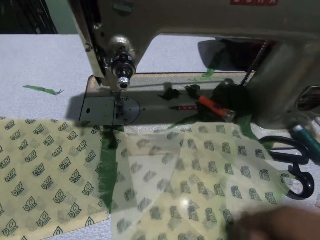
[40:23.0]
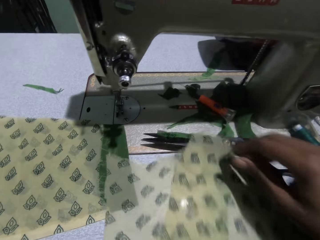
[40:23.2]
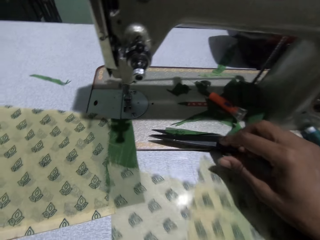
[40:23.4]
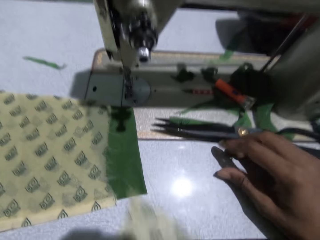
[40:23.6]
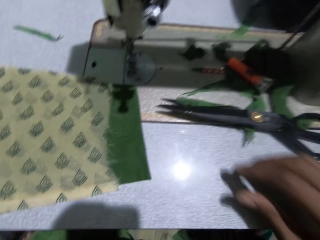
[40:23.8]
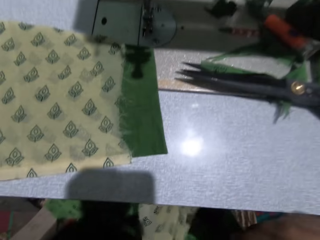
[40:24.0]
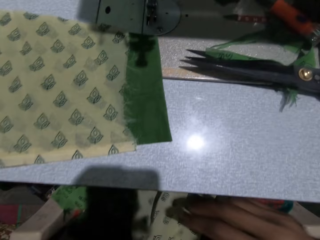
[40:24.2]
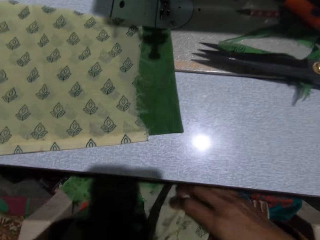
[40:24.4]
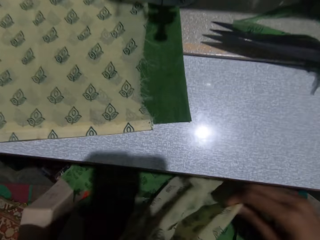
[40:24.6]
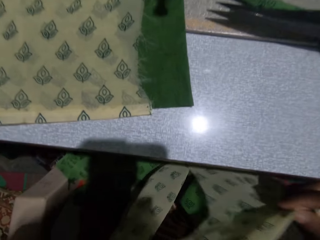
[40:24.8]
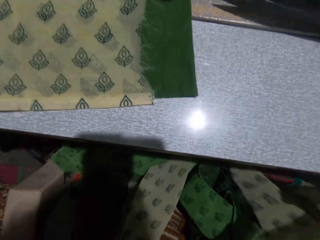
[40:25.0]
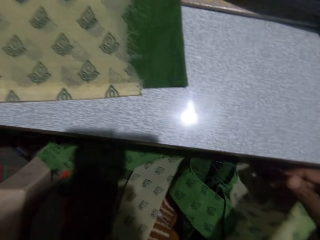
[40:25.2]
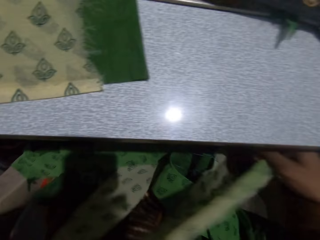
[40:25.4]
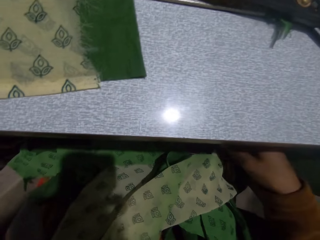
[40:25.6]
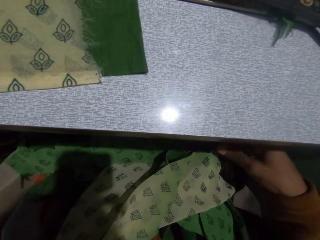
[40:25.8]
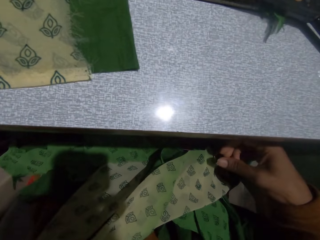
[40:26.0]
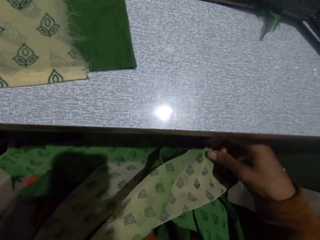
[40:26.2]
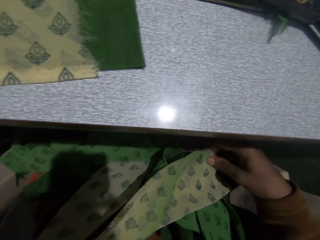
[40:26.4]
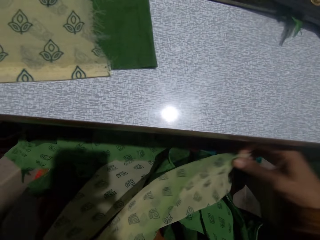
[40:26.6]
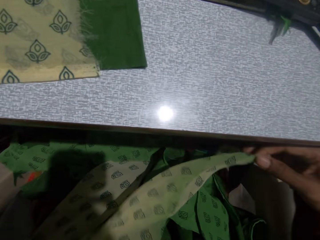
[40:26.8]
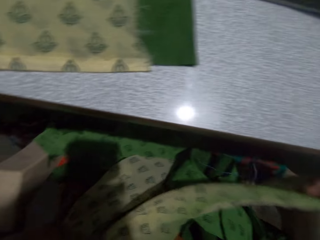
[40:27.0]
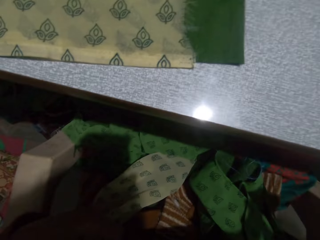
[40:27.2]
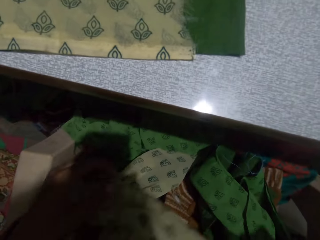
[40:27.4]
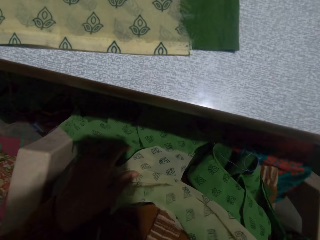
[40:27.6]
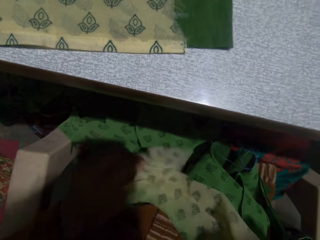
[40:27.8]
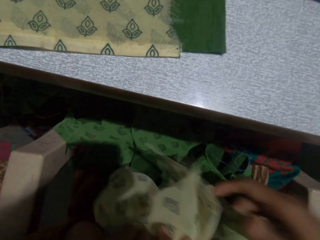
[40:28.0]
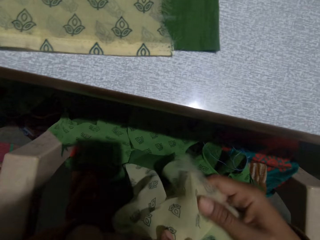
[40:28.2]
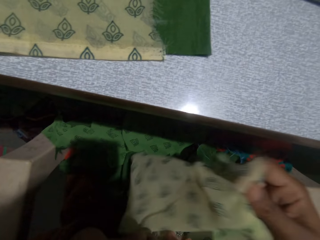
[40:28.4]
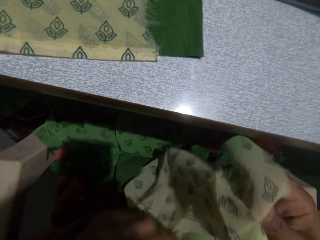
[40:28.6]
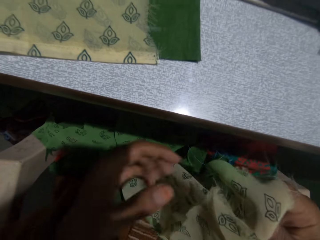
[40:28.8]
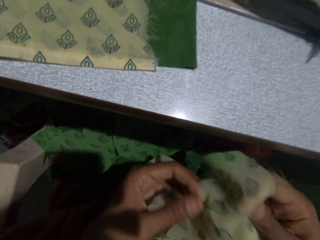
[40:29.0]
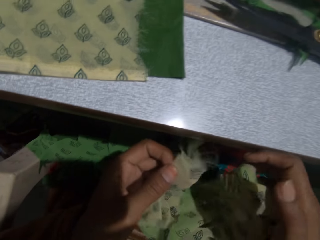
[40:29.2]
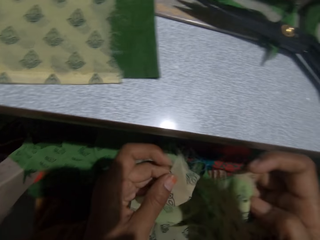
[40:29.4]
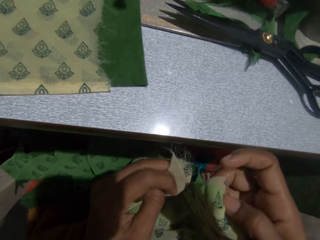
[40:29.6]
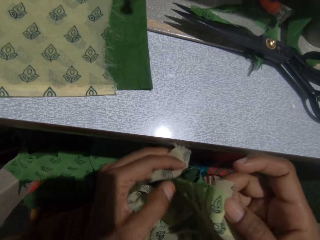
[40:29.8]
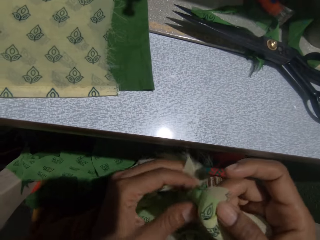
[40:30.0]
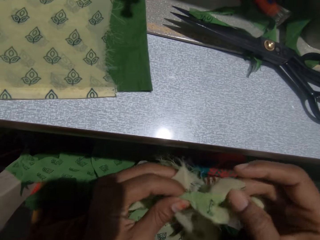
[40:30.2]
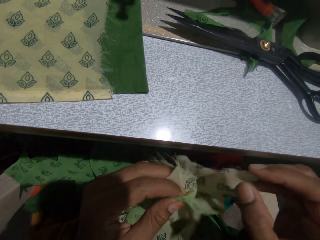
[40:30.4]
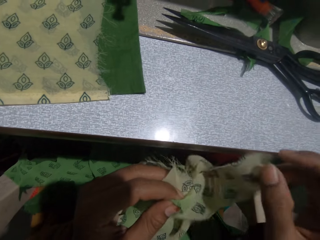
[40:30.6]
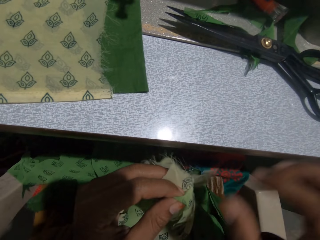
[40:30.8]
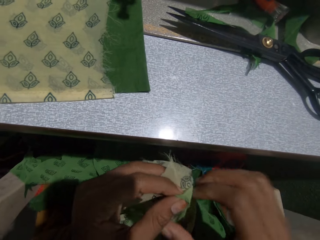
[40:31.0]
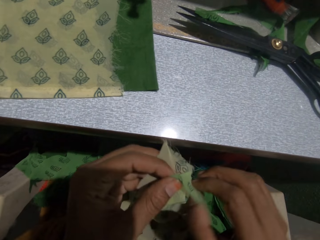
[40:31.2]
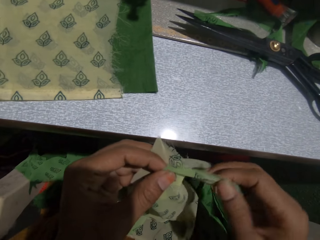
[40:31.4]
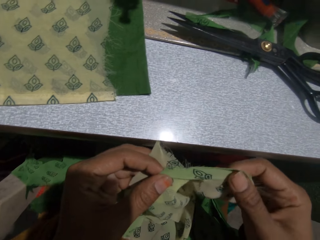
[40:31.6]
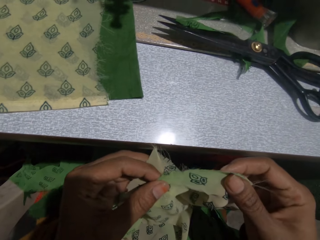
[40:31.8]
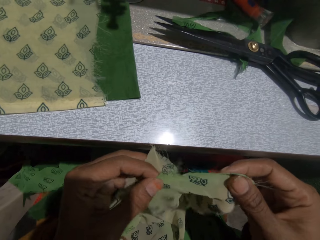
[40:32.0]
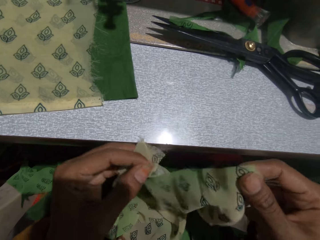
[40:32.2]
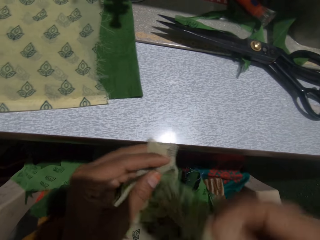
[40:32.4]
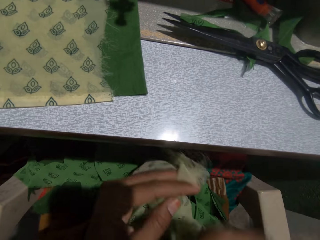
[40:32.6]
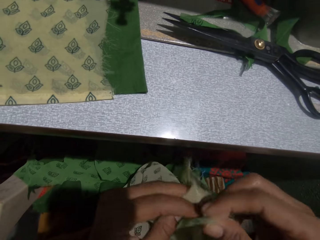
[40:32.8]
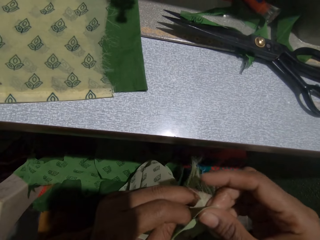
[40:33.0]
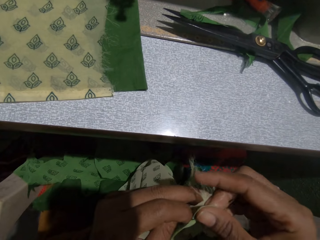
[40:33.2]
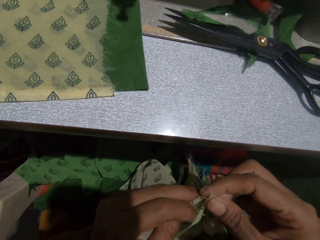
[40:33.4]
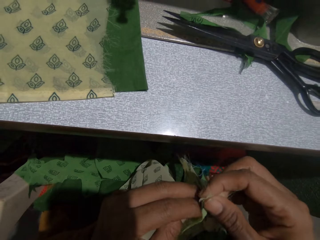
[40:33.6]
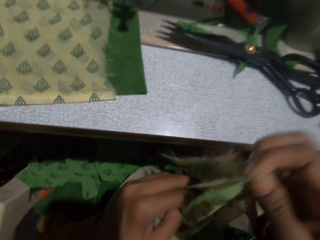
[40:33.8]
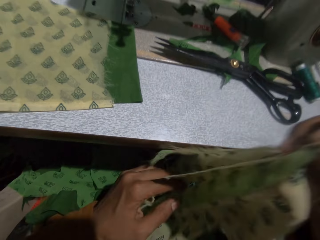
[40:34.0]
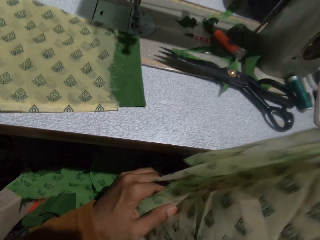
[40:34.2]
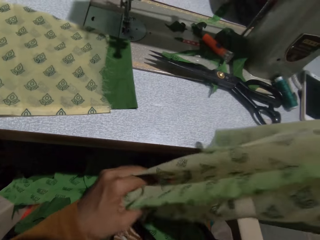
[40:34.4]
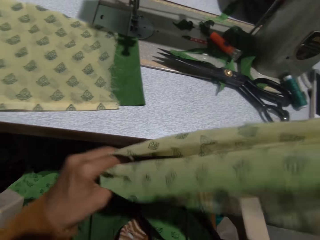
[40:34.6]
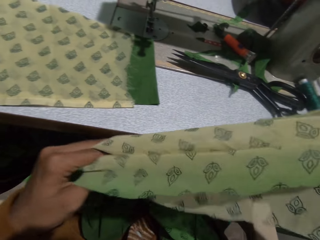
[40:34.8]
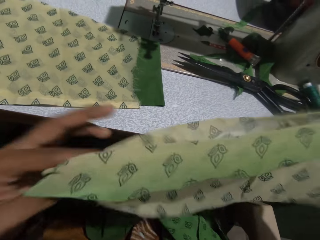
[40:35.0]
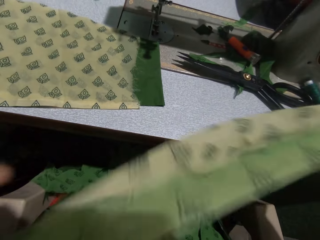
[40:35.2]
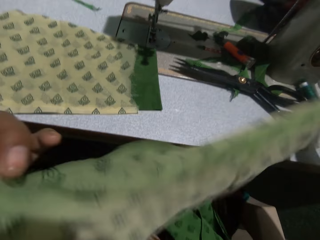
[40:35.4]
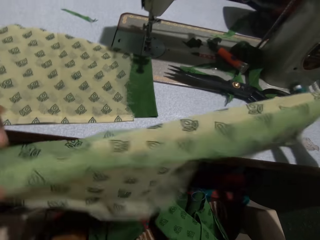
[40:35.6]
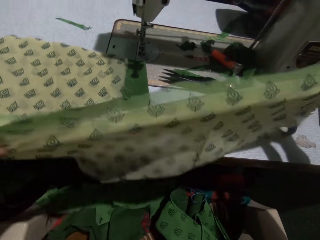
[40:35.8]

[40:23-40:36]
The camera wearer puts the cloth on the sewing machine. She puts the piece of cloth on the table. She puts the cloth on the table. She puts it on her lap. She folds the piece of cloth.

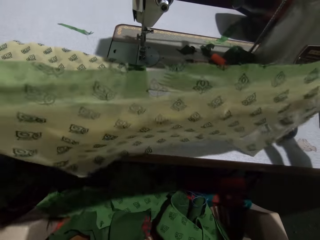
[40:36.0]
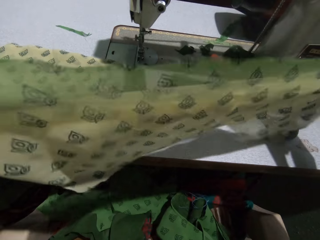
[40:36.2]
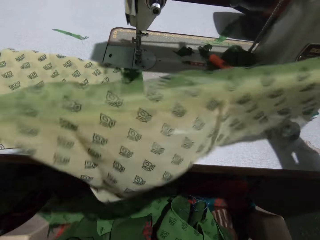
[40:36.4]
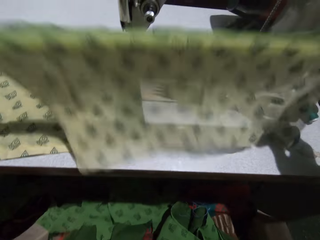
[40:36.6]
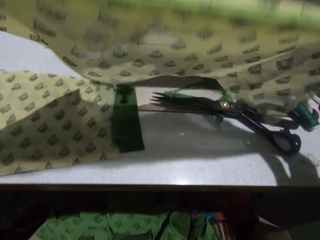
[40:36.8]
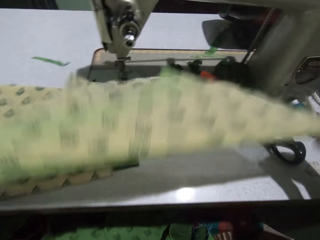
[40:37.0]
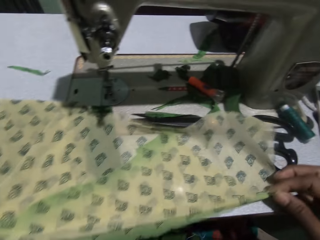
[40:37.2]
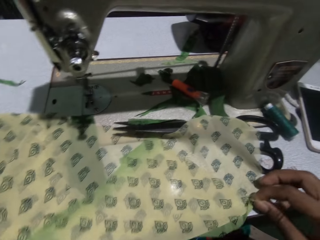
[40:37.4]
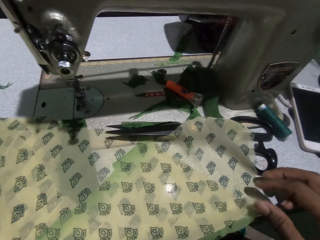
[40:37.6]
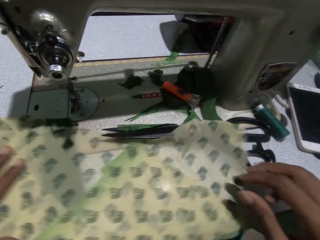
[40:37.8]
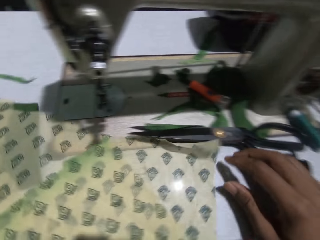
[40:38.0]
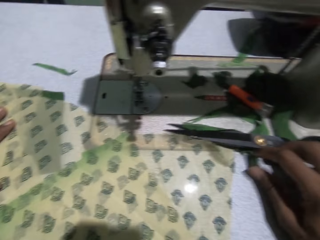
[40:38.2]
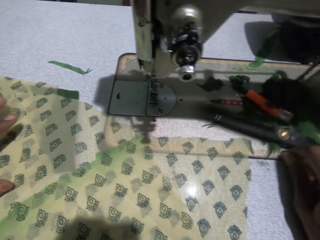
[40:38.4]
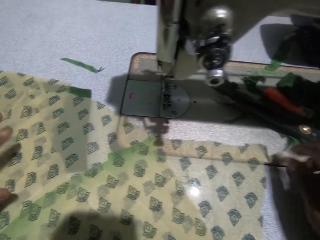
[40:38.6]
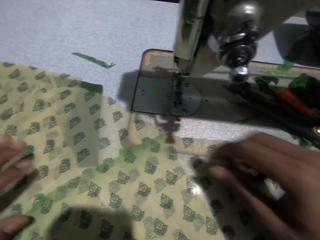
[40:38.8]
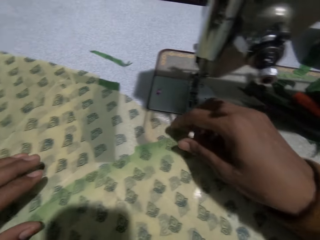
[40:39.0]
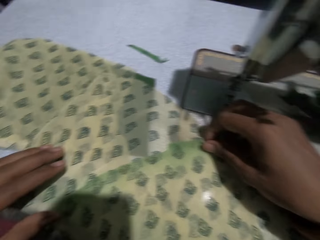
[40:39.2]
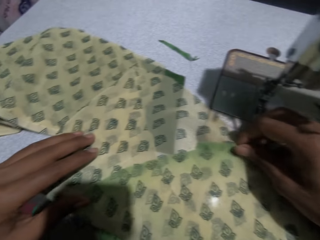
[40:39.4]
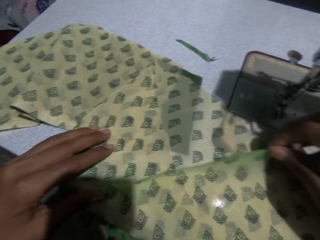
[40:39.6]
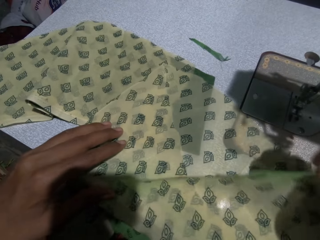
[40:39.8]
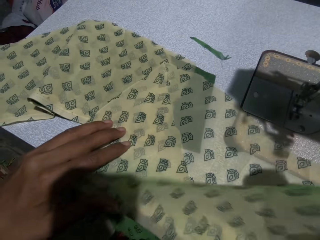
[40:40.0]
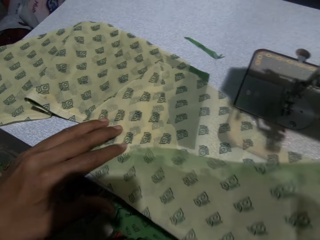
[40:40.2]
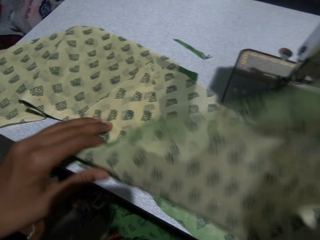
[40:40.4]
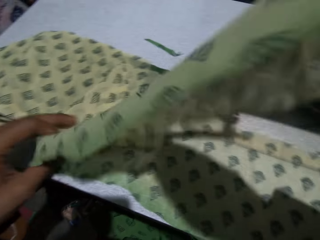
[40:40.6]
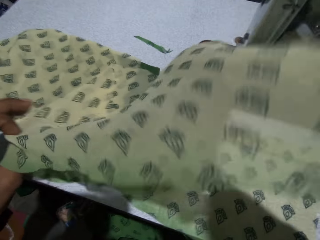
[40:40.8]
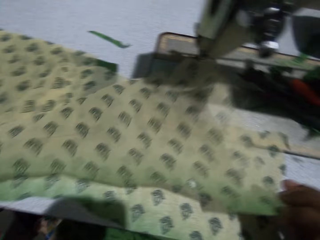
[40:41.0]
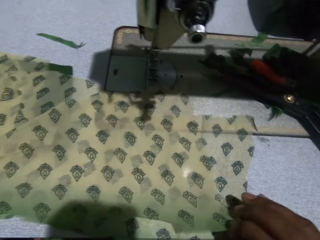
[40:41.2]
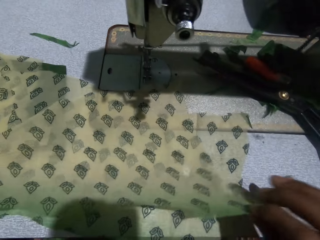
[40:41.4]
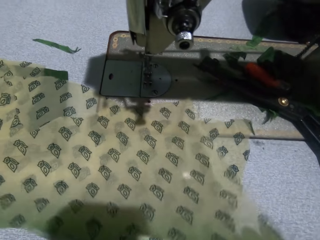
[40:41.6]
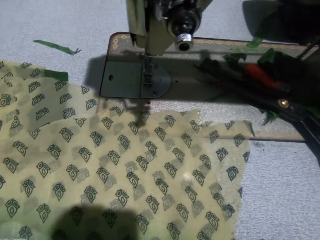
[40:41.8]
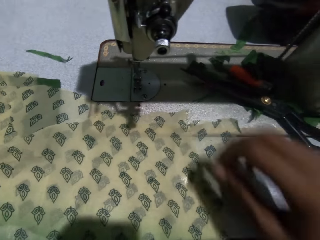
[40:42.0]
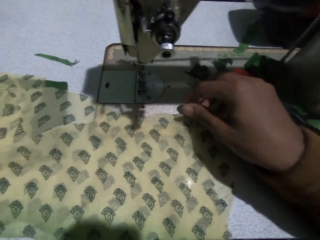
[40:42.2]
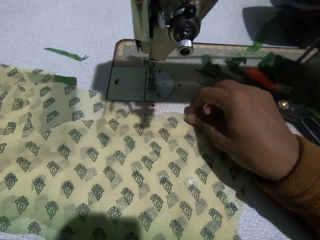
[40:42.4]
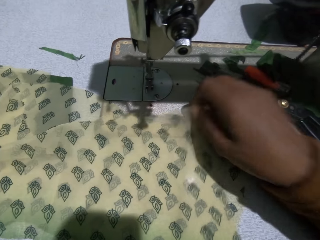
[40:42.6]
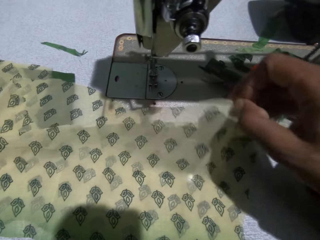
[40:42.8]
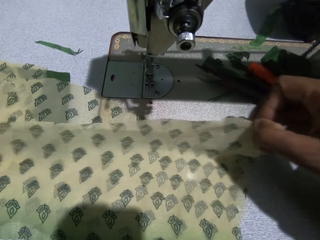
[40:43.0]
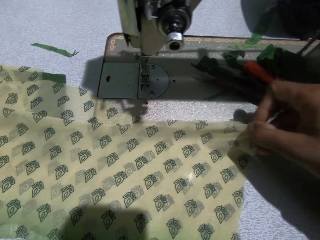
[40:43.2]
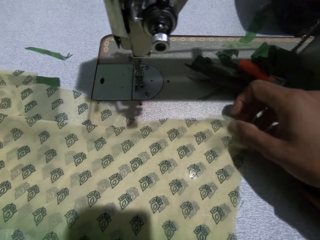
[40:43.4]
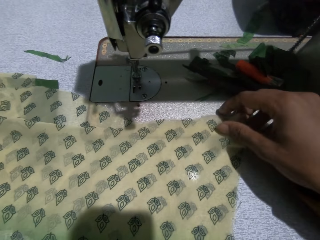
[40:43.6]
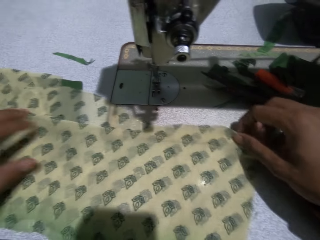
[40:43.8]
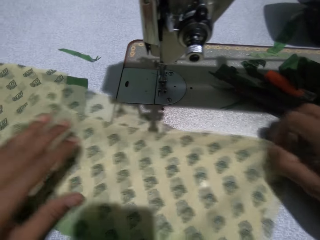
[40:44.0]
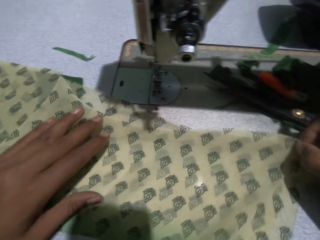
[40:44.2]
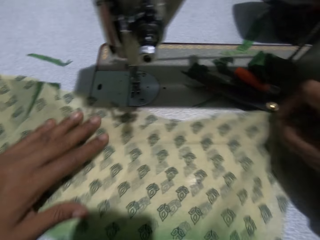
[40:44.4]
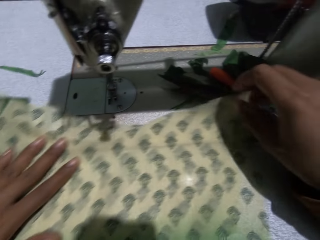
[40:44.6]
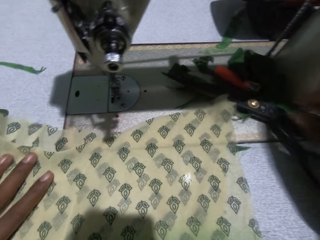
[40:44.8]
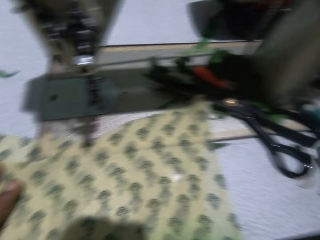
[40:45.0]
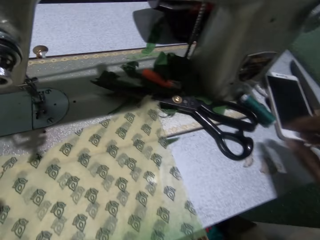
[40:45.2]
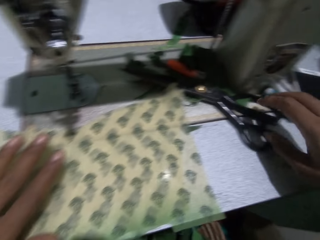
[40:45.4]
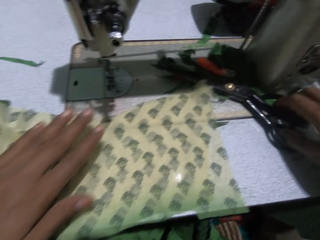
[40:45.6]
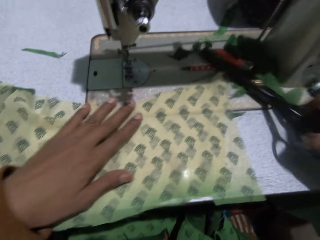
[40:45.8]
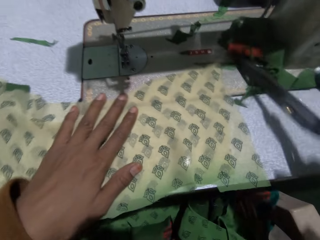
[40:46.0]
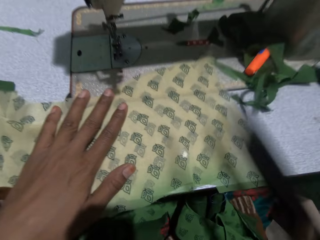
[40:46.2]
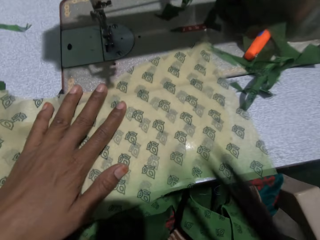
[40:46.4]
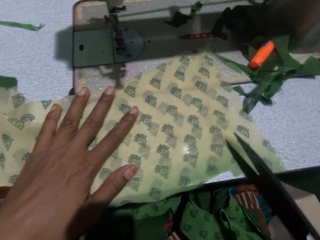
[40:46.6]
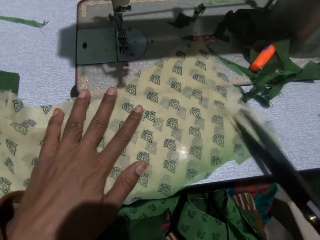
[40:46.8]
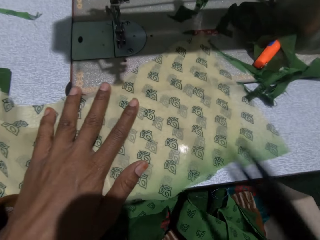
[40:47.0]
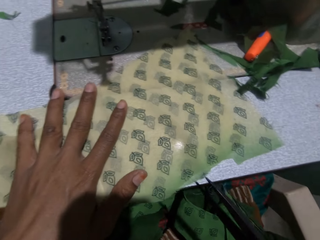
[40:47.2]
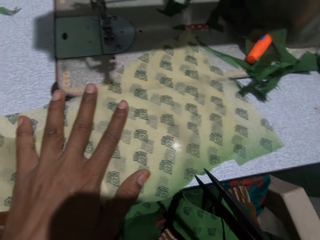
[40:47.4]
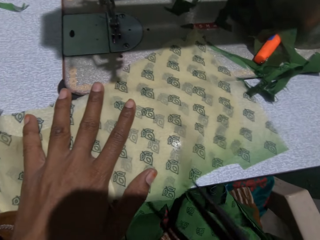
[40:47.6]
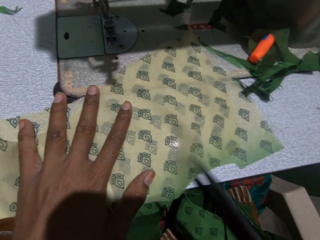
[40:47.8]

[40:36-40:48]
The camera wearer places the cloth on the table. They move the scissors. They lift the cloth up. They put the cloth on the table. They move the cloth. They take the scissors from the table.
